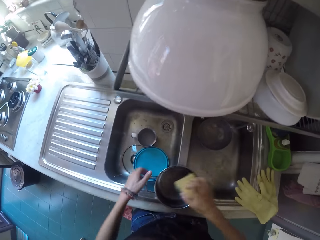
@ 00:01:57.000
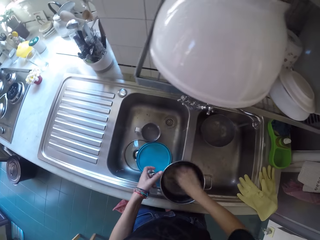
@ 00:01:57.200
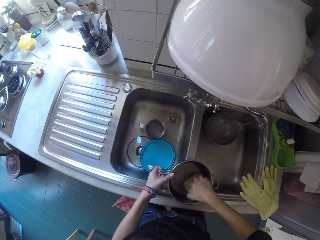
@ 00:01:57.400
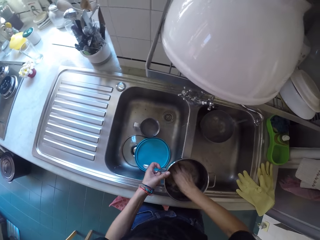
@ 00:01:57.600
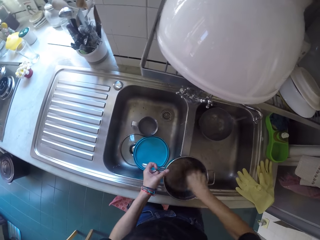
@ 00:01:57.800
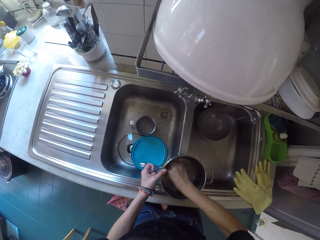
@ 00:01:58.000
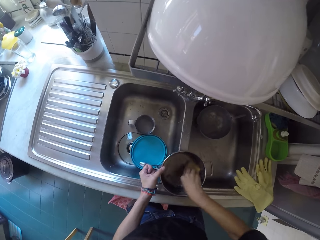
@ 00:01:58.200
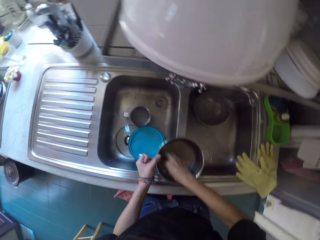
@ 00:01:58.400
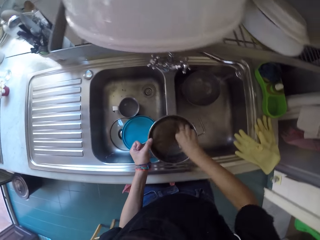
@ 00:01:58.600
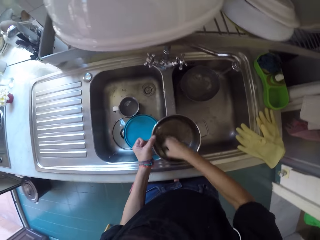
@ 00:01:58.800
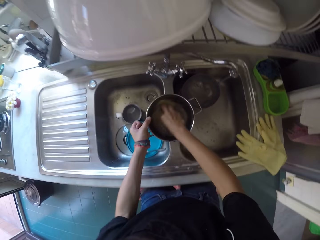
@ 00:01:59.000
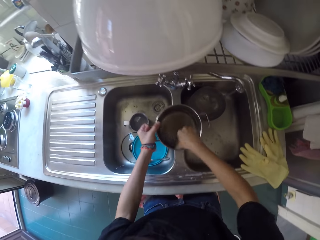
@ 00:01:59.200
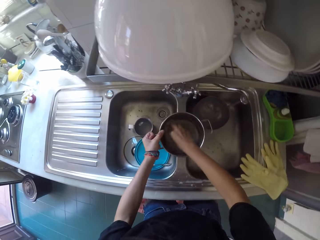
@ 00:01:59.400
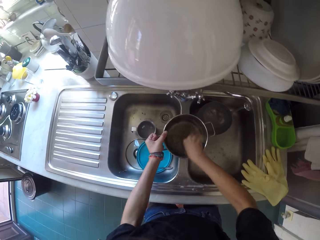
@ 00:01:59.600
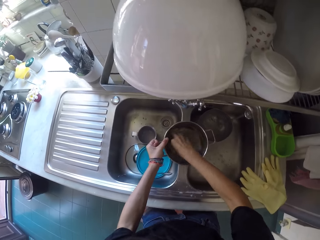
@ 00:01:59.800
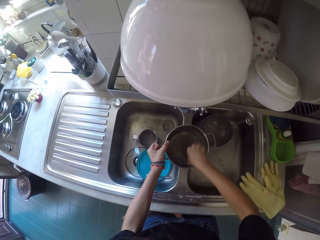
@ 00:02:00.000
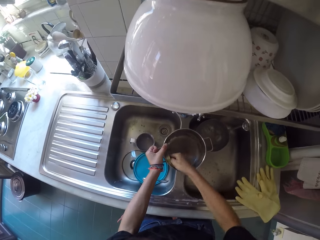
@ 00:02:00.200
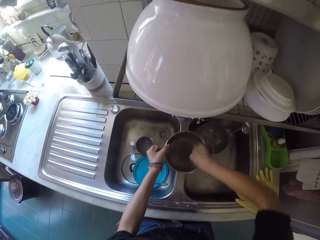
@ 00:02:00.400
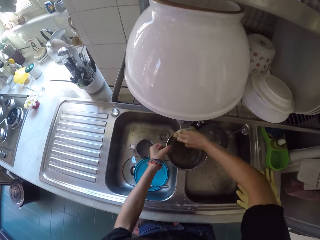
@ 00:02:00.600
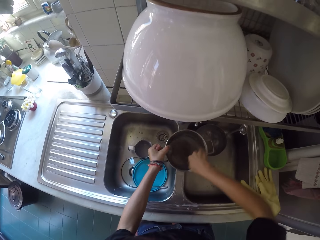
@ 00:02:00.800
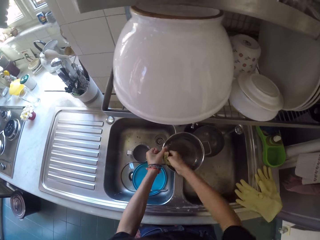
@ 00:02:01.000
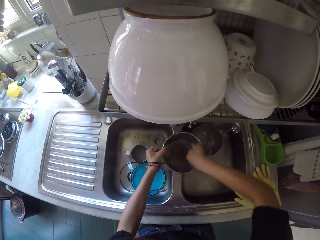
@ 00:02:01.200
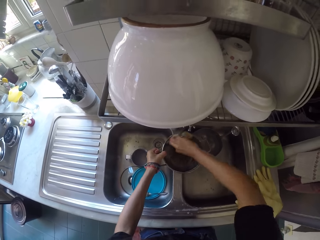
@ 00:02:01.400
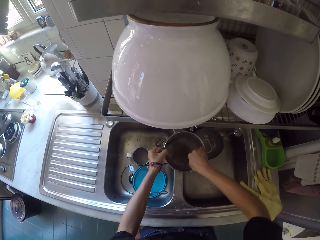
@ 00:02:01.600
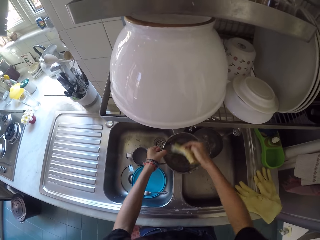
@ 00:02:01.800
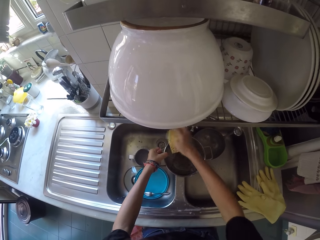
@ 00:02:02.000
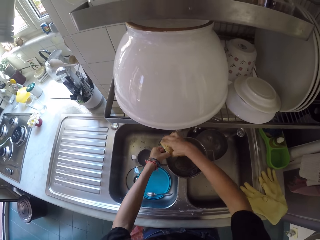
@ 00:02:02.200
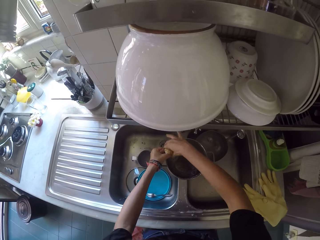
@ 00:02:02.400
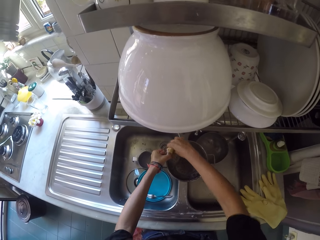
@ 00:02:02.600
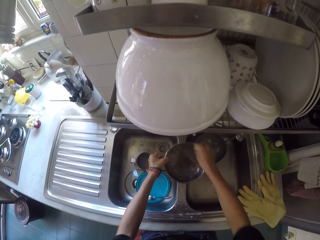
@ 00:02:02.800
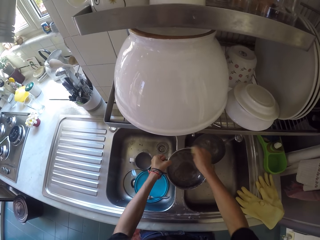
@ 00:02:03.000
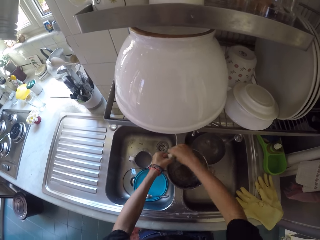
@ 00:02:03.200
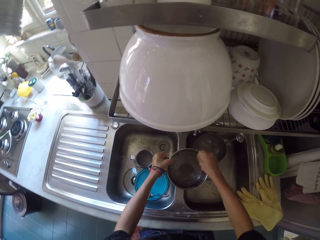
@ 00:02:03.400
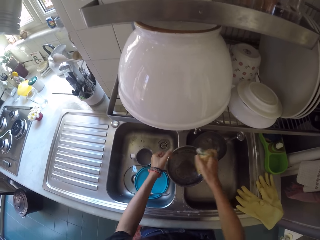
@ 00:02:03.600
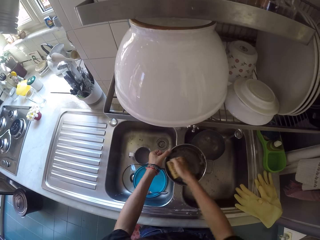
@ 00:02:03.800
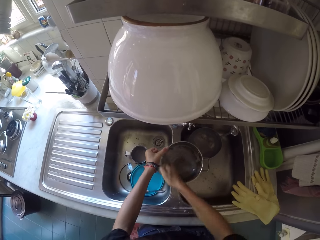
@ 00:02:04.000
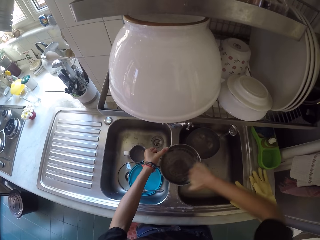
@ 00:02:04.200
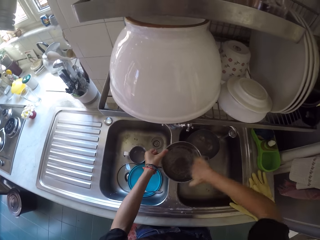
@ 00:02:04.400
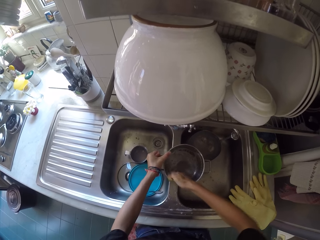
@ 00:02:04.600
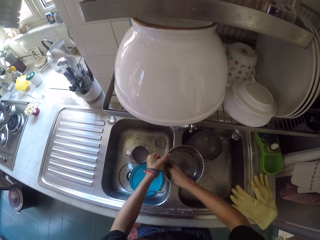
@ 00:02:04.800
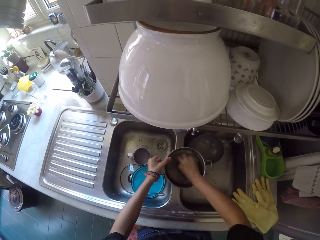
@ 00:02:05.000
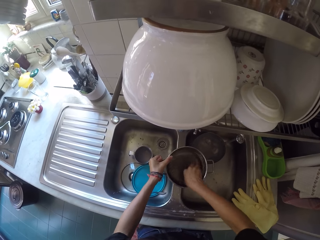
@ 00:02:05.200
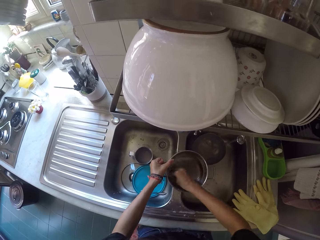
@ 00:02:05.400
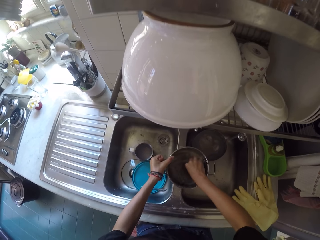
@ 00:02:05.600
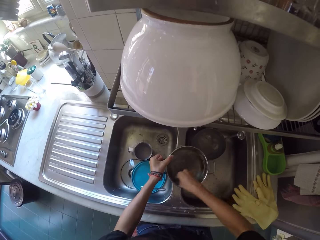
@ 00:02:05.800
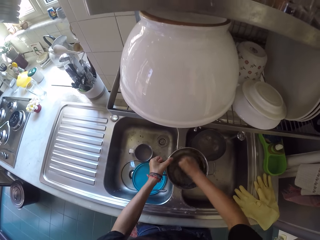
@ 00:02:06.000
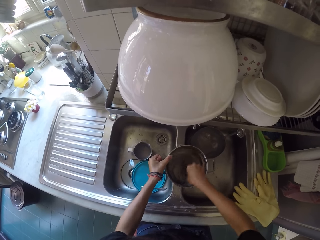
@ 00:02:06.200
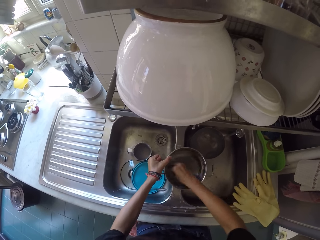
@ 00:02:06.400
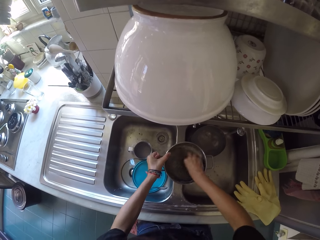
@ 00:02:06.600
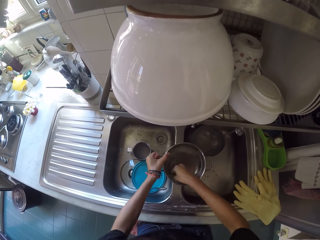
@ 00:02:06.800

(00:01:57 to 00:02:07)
The camera wearer scrubs the cooking pot.

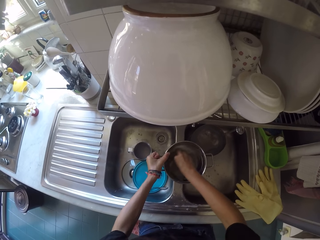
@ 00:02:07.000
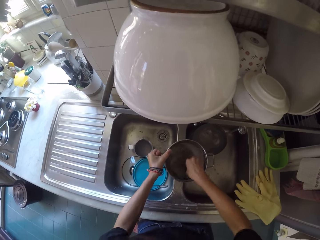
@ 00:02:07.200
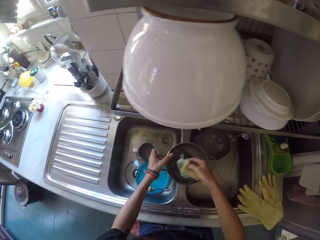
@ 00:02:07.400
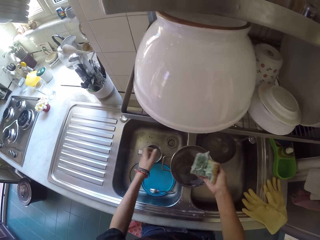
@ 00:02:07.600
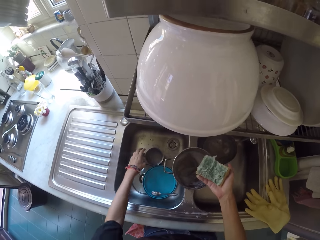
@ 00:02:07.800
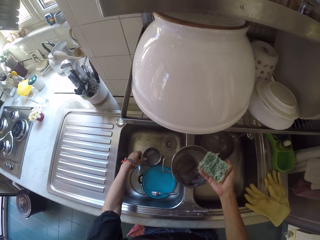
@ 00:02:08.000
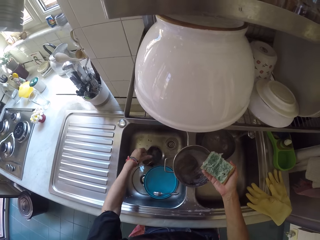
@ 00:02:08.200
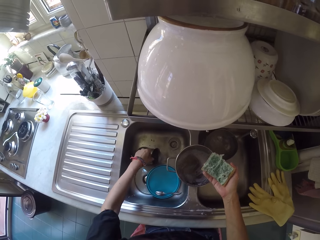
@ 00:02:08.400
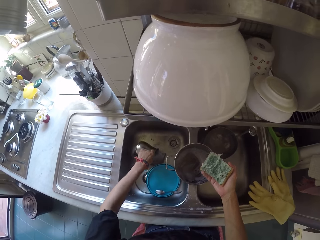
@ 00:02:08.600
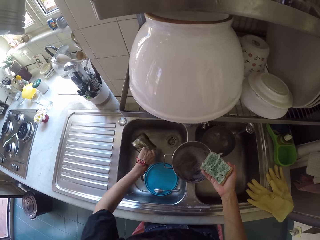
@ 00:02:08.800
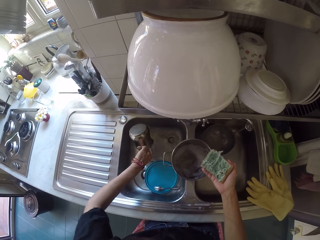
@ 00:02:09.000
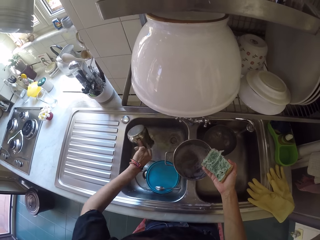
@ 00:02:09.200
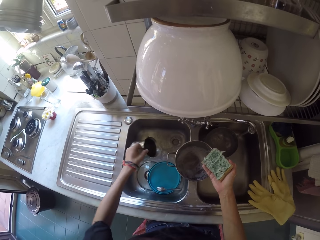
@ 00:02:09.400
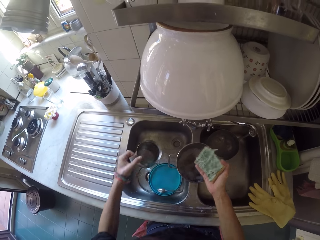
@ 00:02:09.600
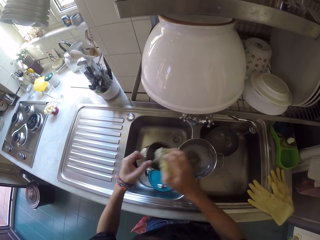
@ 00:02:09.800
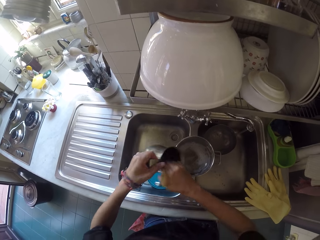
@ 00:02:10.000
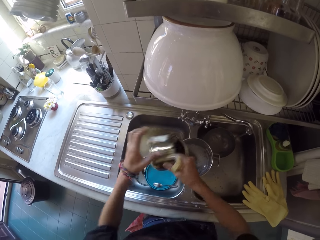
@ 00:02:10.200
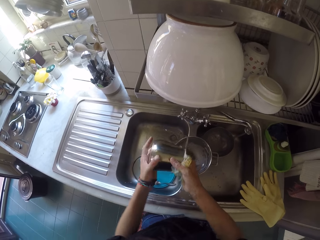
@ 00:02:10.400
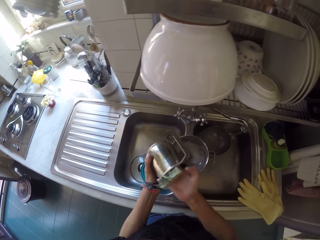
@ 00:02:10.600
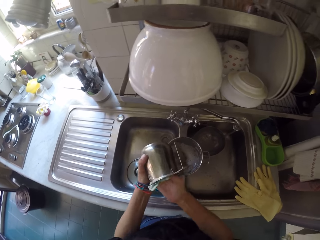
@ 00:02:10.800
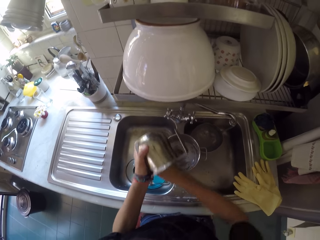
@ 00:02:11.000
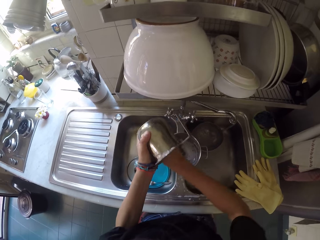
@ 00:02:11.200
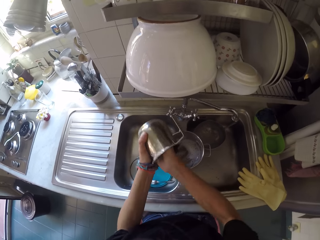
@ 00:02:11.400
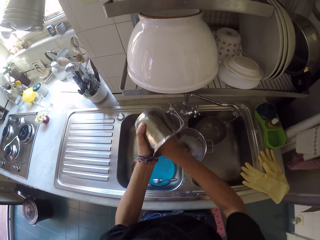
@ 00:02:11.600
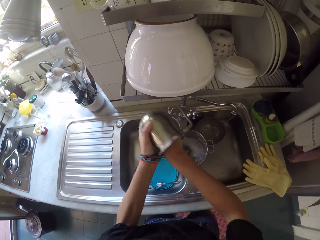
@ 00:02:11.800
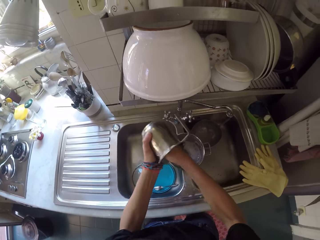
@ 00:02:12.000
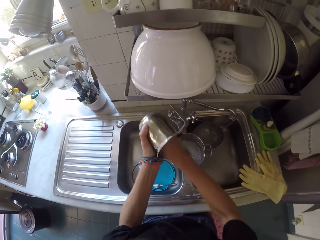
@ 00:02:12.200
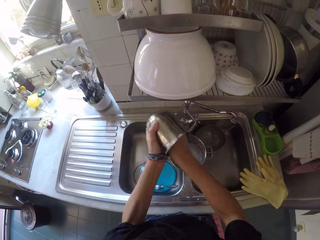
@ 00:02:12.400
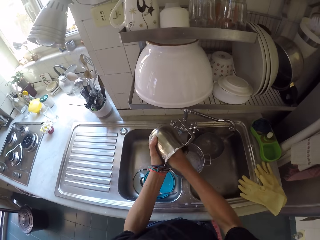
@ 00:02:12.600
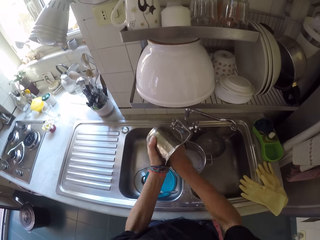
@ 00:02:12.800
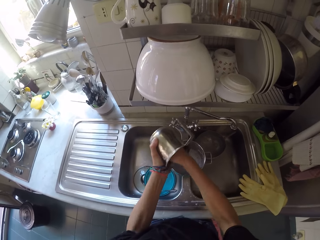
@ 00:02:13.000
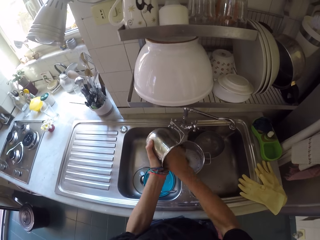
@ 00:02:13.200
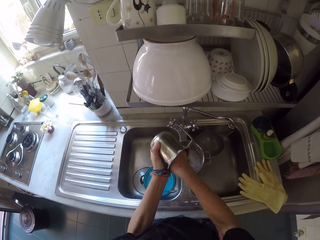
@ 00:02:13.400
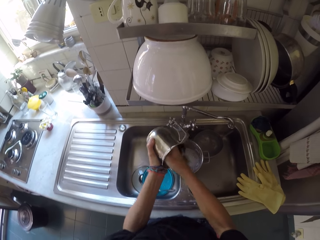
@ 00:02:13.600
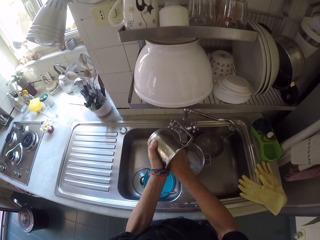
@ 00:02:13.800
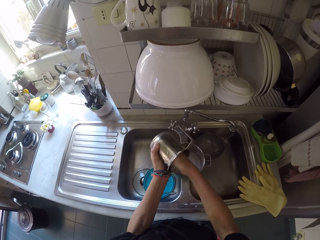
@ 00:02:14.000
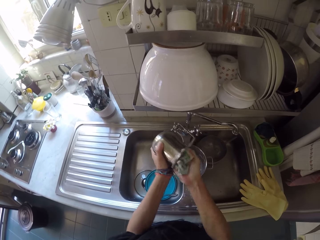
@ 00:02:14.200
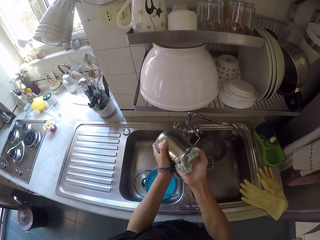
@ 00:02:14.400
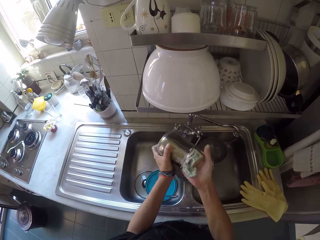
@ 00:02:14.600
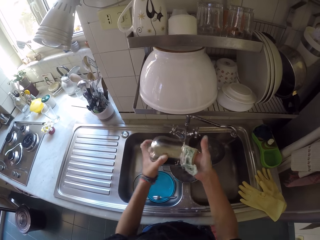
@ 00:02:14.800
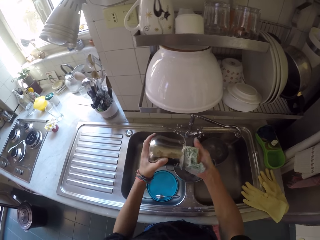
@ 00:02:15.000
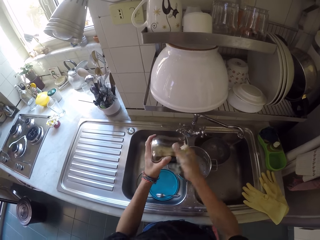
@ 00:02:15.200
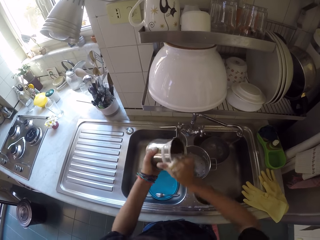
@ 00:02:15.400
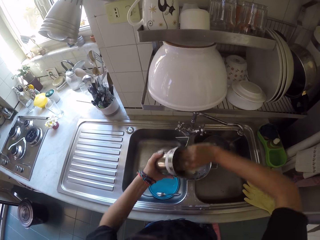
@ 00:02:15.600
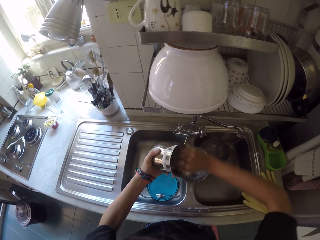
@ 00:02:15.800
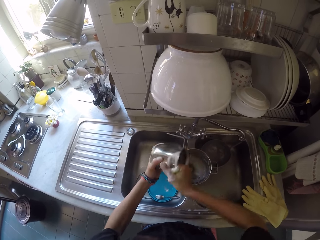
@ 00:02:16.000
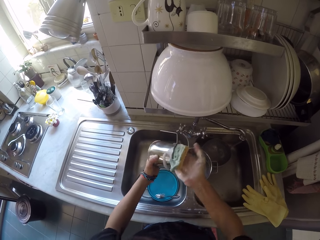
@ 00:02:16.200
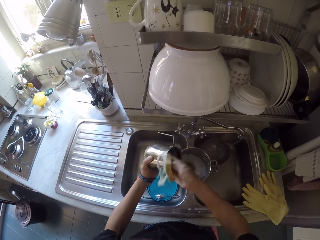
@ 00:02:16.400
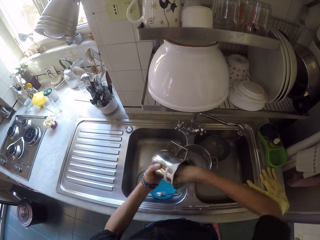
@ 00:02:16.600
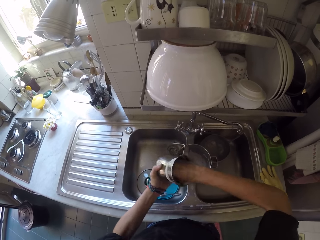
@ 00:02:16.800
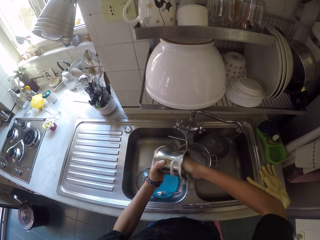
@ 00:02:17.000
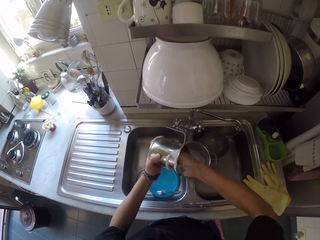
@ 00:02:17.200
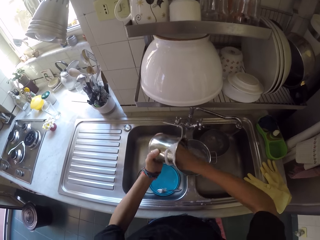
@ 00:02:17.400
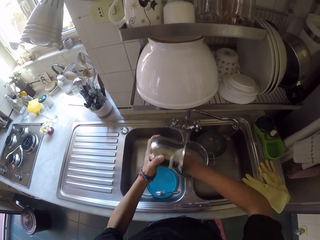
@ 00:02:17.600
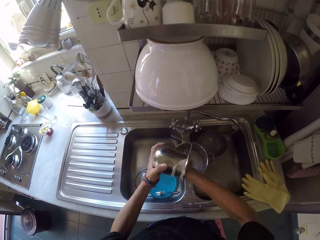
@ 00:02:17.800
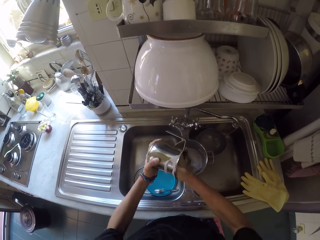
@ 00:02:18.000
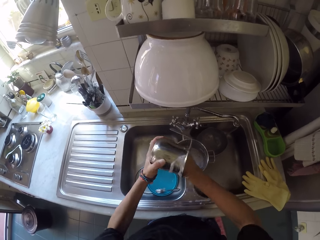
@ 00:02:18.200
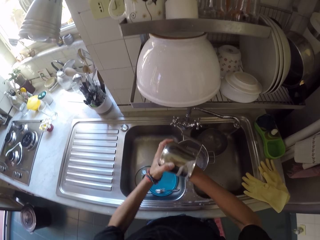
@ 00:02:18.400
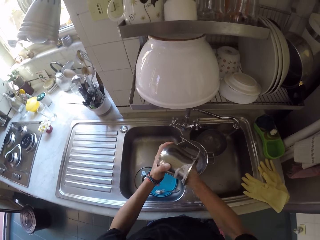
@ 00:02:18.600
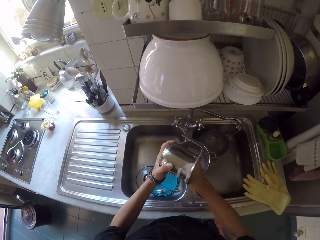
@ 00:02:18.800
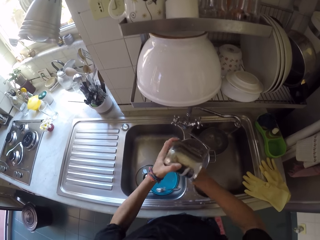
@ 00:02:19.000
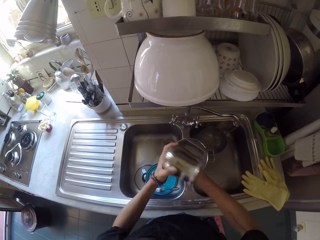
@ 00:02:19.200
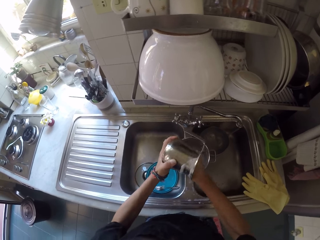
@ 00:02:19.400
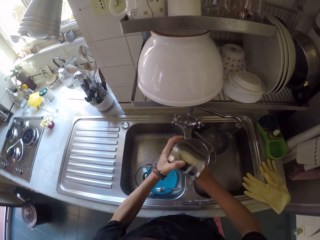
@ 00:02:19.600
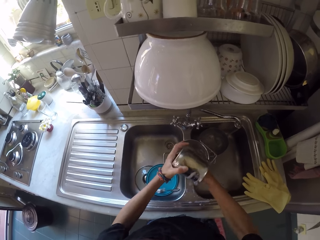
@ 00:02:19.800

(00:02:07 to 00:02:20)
The camera wearer pours water on the sink. They scrub the jug.
